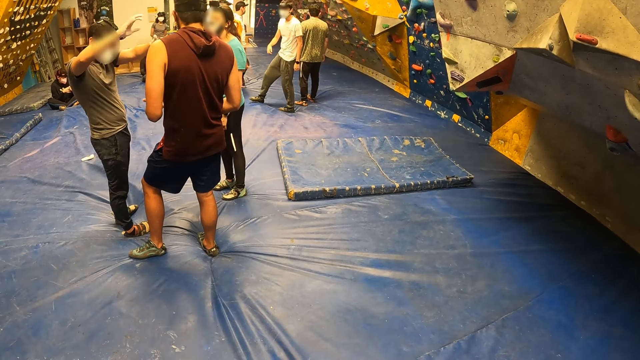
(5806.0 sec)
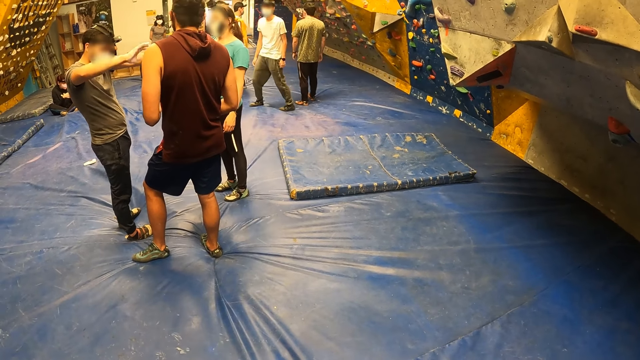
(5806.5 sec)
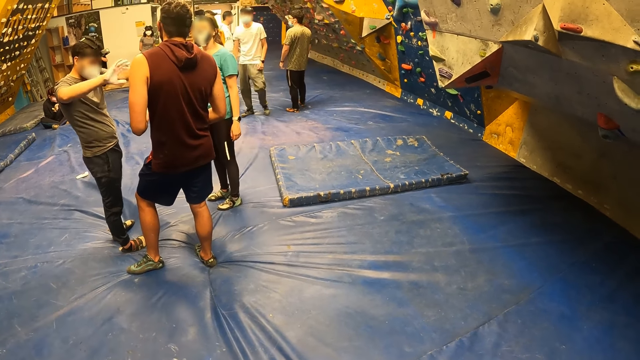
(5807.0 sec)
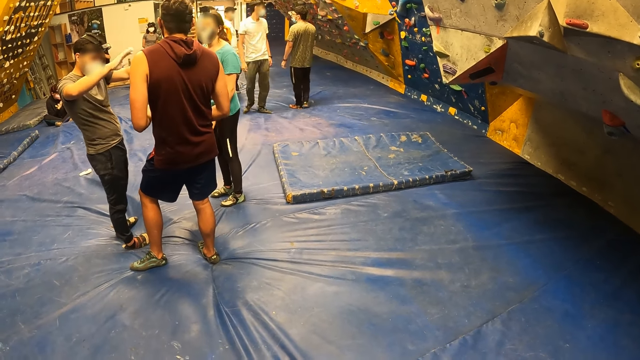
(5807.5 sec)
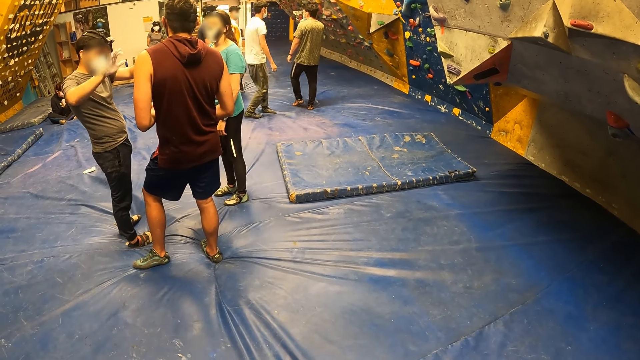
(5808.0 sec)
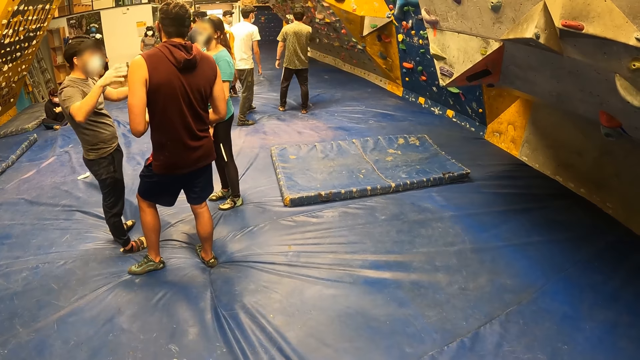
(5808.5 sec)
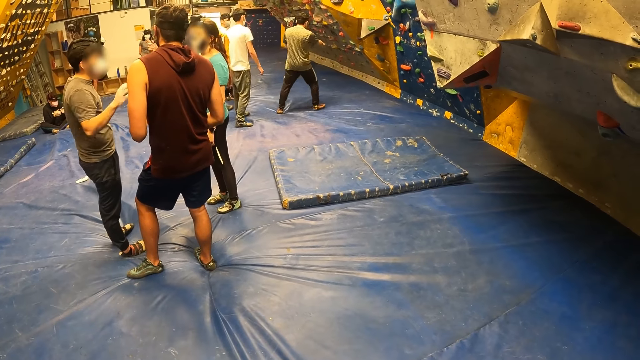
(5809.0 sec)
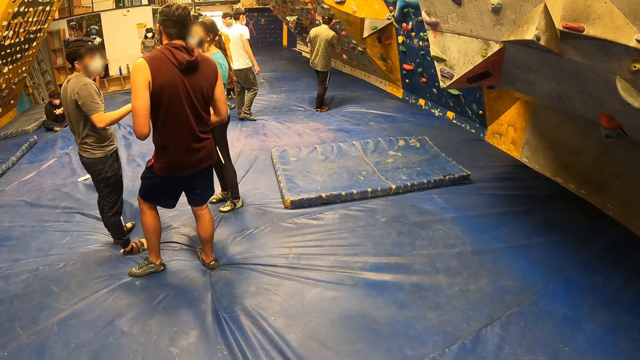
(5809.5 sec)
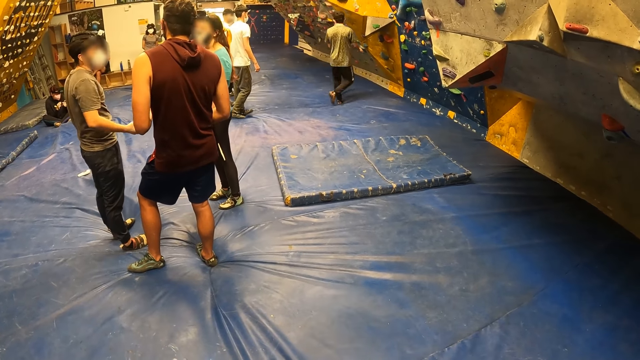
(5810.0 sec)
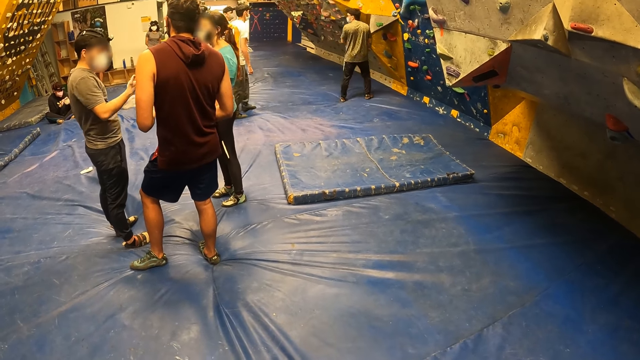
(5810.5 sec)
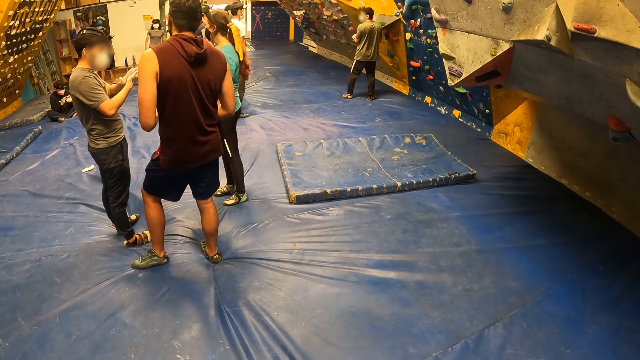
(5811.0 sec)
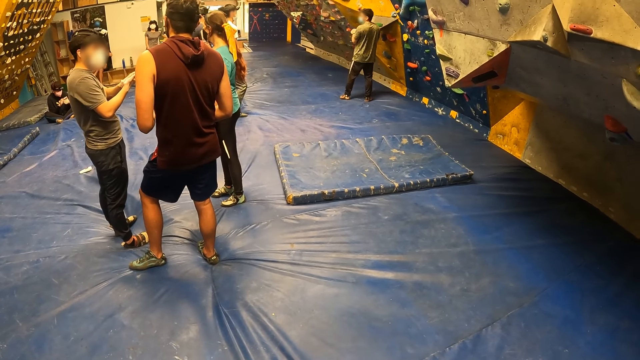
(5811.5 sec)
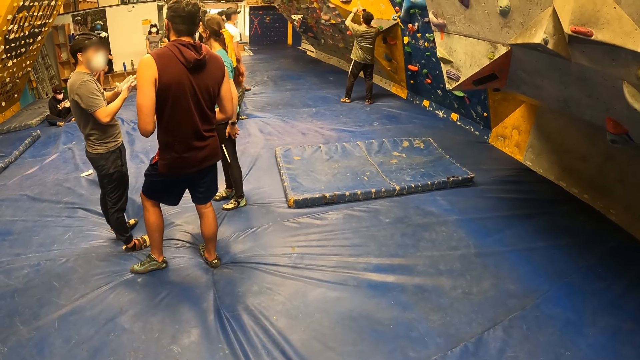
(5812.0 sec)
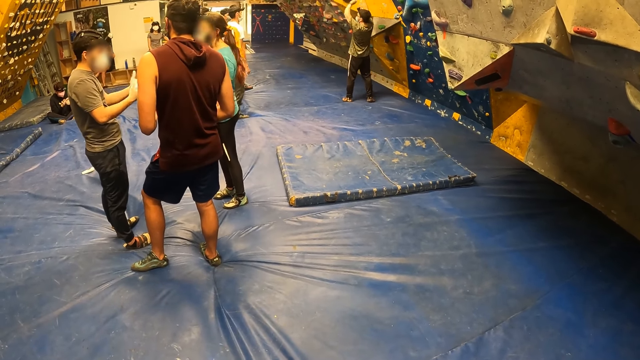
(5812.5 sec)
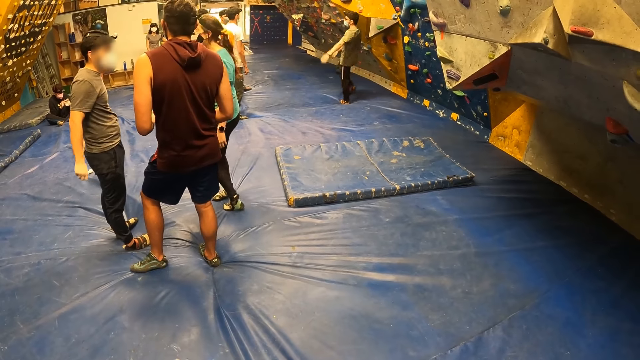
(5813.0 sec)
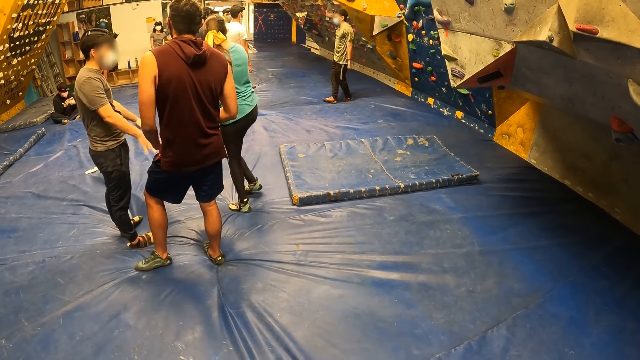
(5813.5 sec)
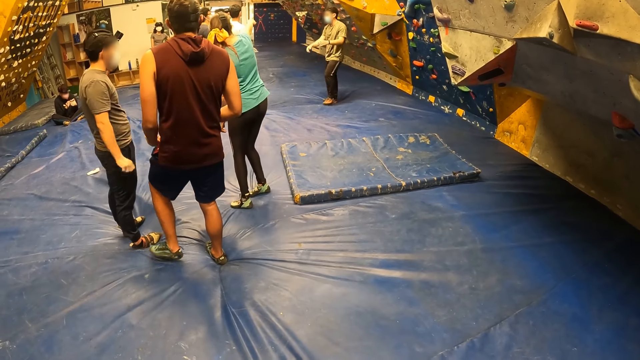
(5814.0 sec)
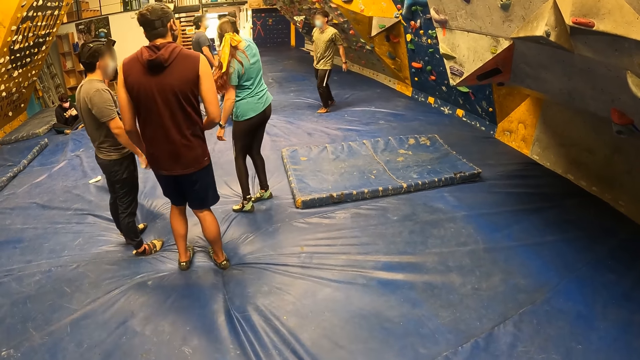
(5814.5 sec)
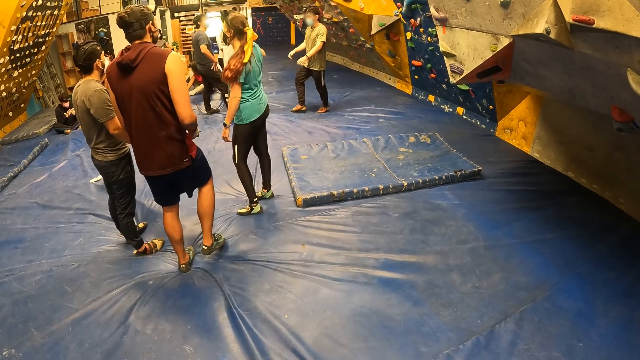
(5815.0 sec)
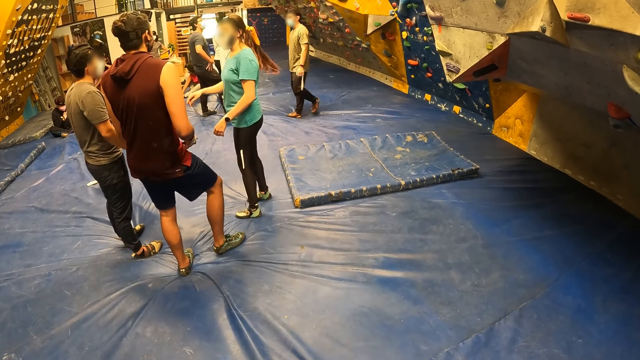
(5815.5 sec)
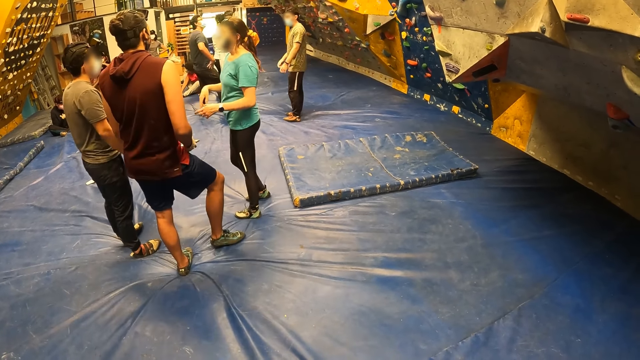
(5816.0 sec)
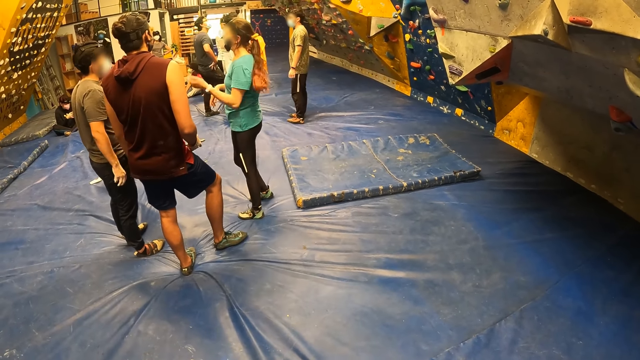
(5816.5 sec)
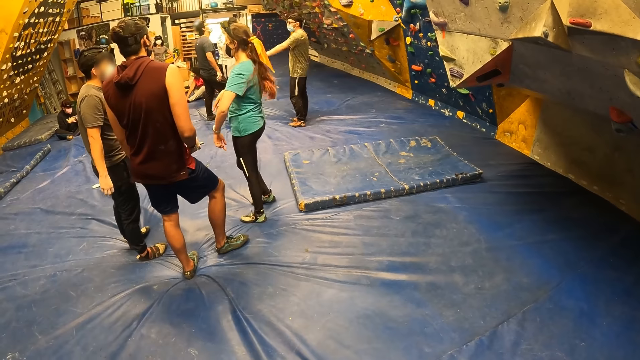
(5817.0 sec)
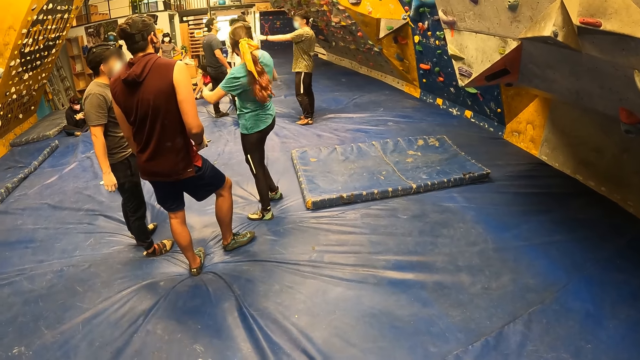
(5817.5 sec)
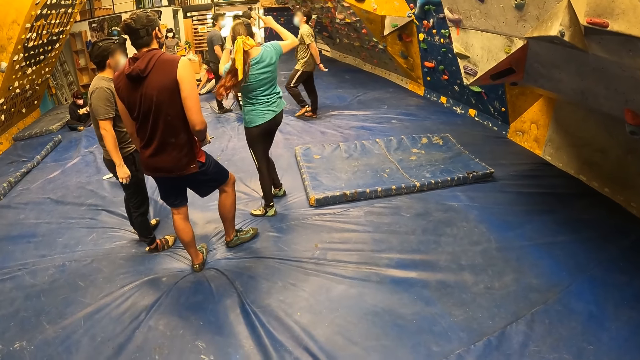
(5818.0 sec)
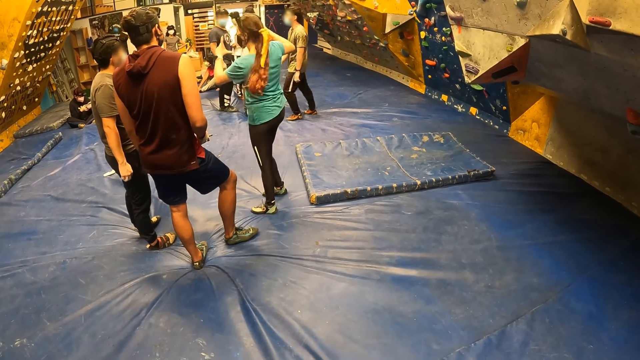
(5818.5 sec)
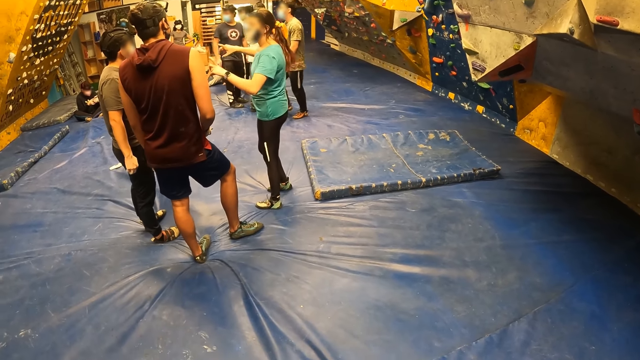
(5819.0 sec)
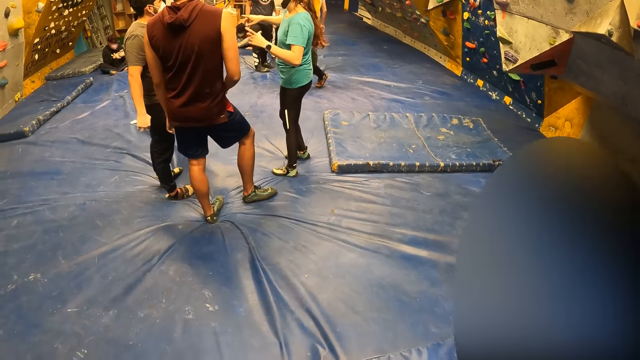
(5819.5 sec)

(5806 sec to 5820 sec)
A person moves the fingers. Another person moves the hand to the wall. A third person points at the wall. The third person talks to the colleagues.

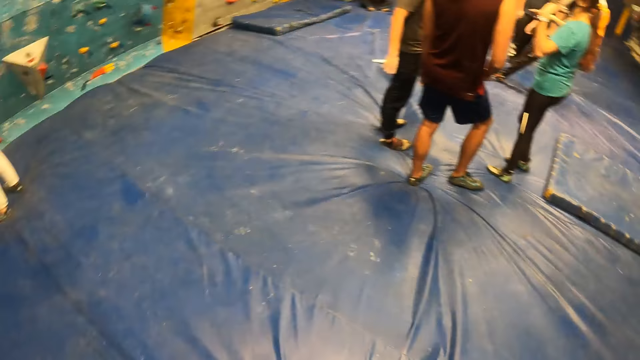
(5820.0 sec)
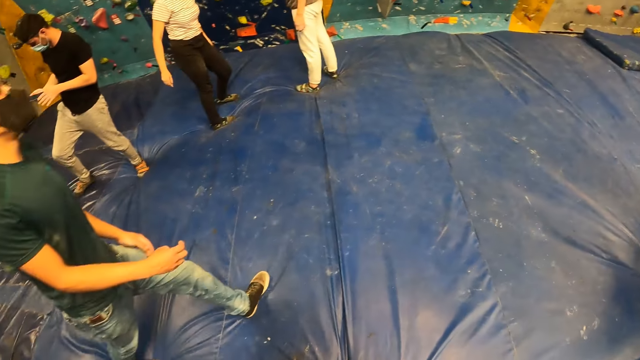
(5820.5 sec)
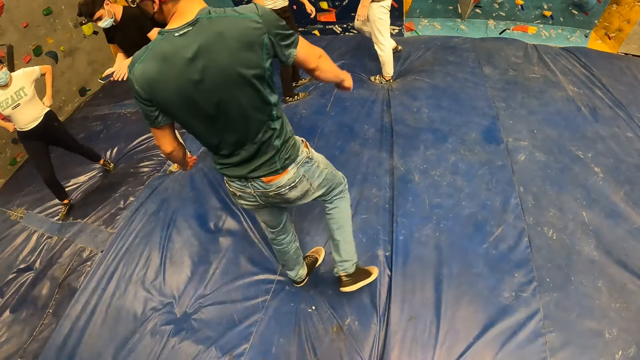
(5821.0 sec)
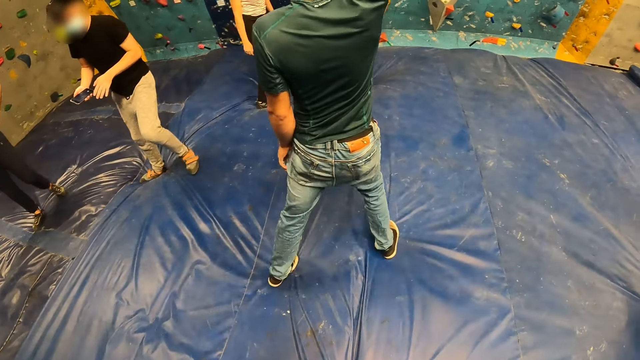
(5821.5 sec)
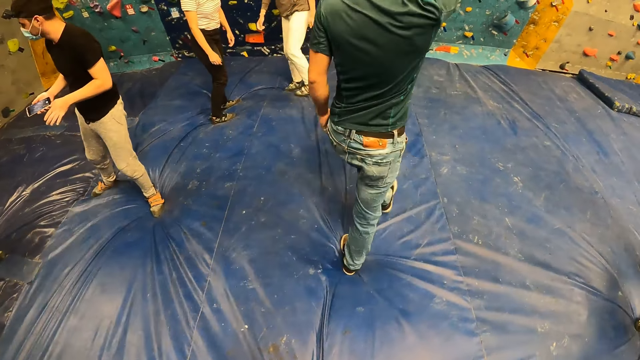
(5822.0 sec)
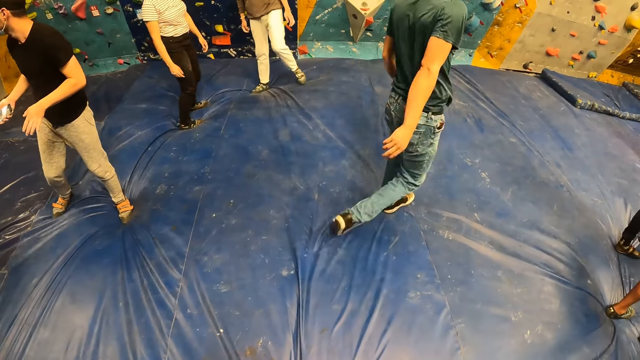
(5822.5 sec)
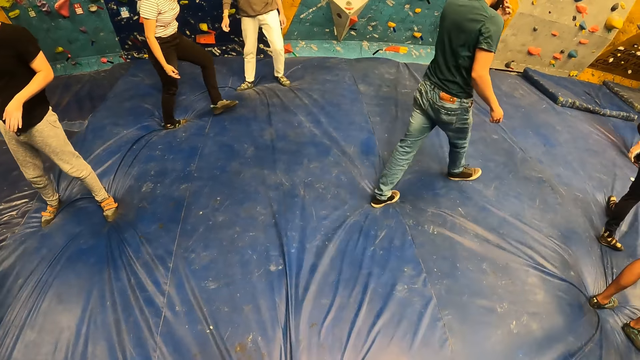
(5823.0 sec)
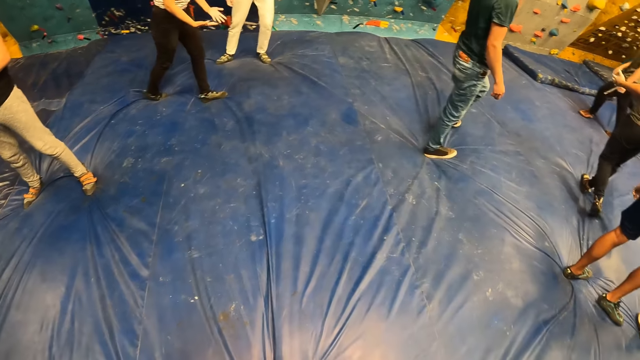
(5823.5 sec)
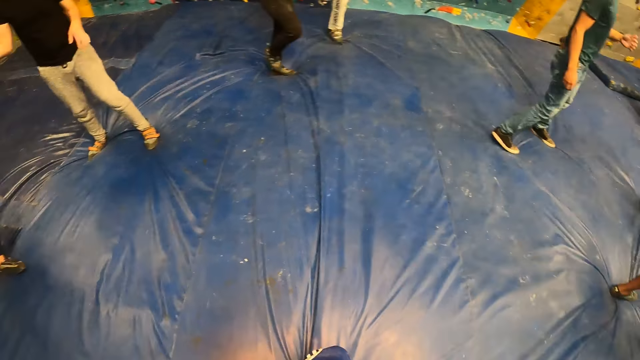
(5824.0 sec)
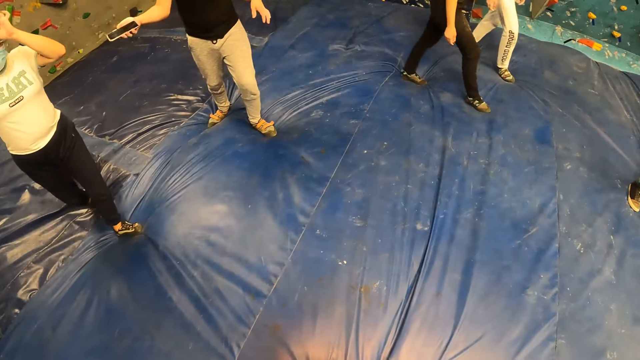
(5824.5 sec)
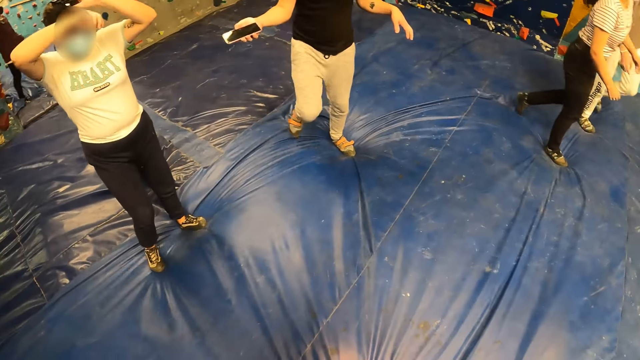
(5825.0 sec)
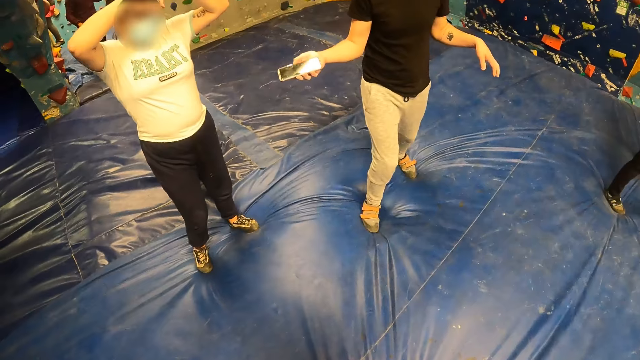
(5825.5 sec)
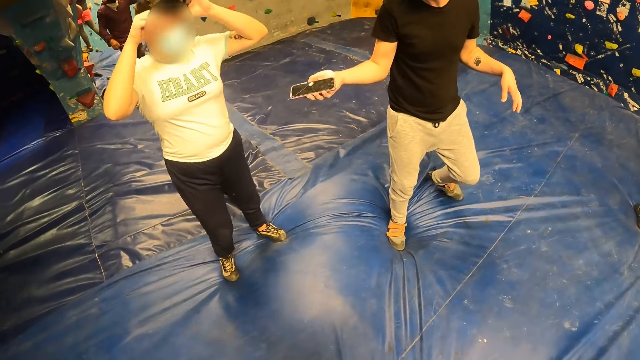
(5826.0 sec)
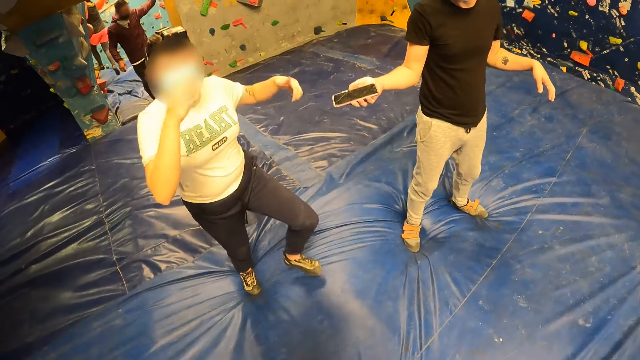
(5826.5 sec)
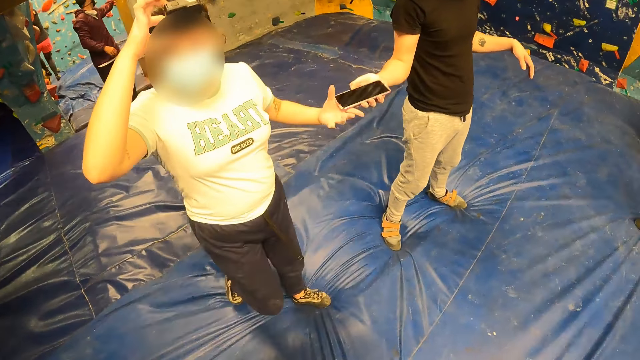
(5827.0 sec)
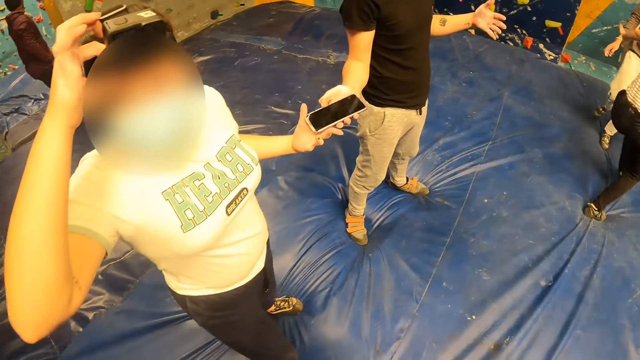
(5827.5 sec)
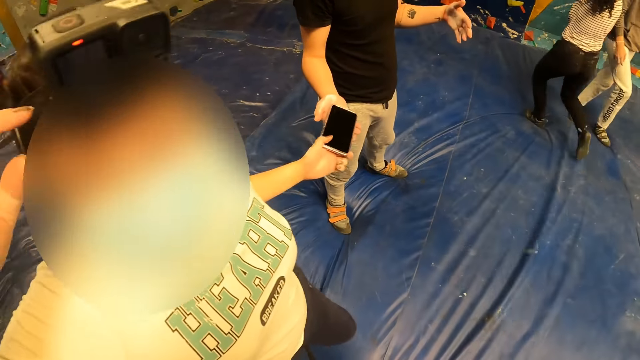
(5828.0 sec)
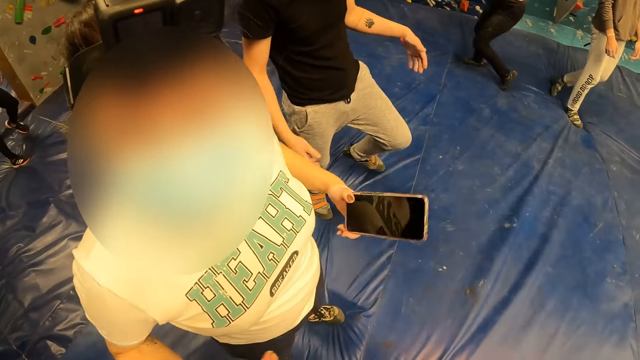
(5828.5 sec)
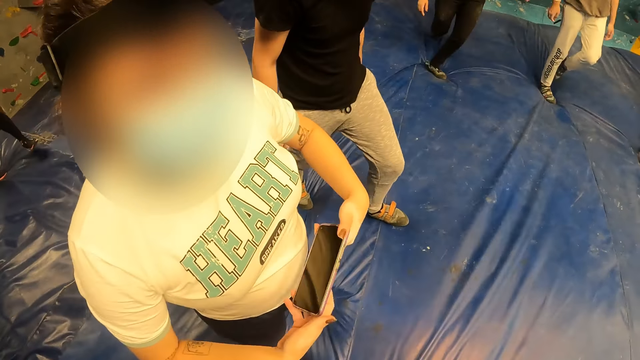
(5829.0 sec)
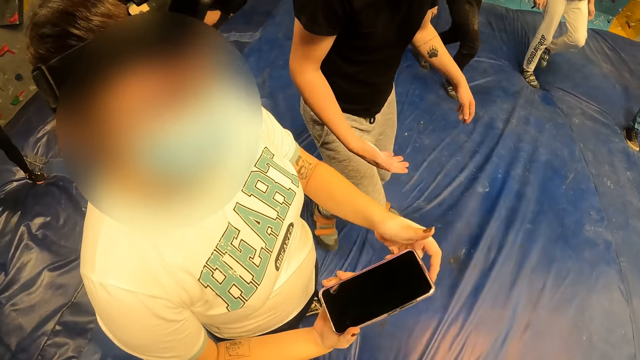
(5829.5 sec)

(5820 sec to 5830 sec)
A person points to the wall. A woman touches the hair. The camera wearer interacts with the woman. The woman collects a mobile phone from a man with her left hand. Another person removes the hand from the wall. A third person runs to the wall.
